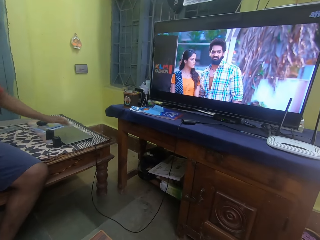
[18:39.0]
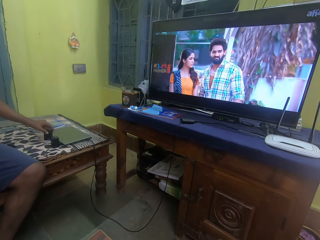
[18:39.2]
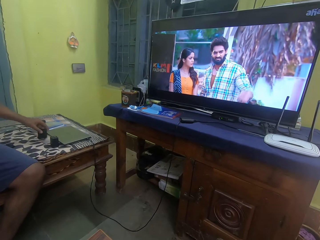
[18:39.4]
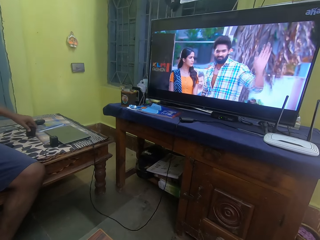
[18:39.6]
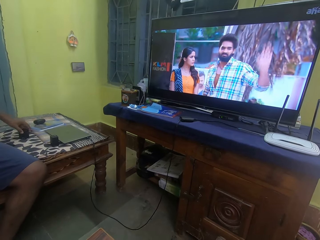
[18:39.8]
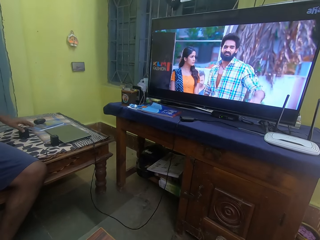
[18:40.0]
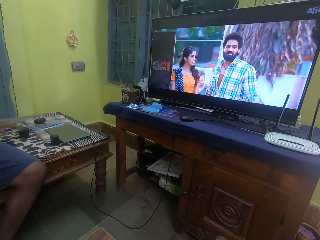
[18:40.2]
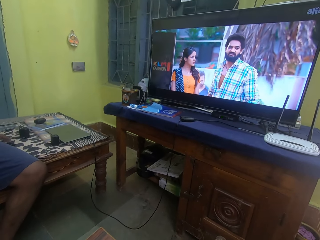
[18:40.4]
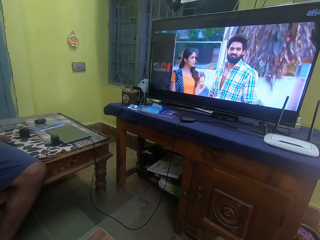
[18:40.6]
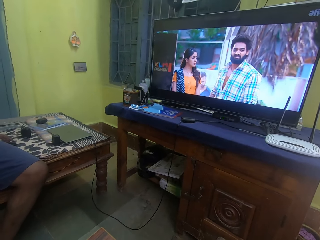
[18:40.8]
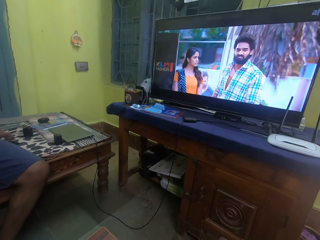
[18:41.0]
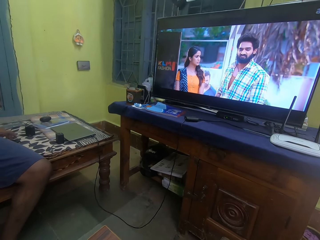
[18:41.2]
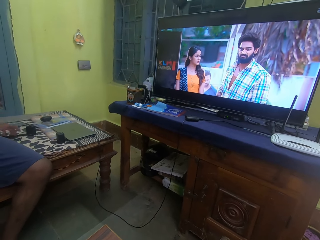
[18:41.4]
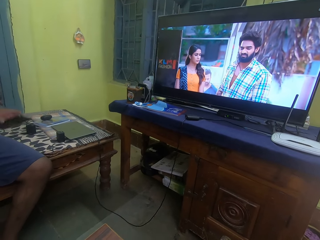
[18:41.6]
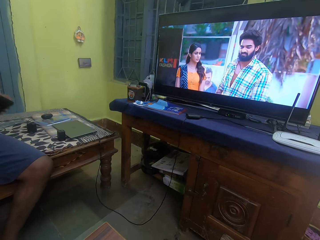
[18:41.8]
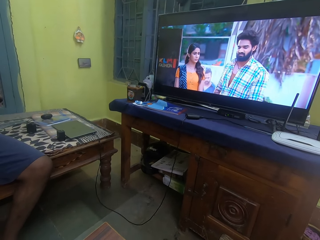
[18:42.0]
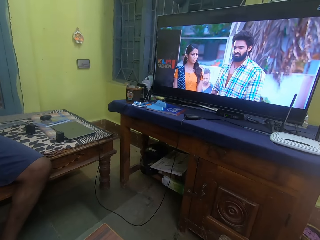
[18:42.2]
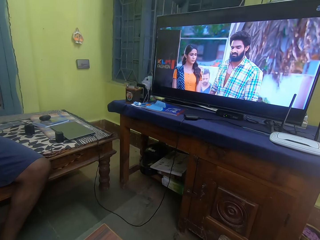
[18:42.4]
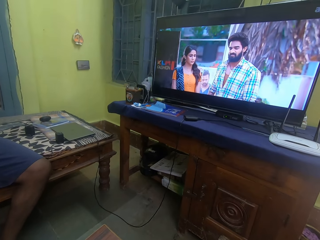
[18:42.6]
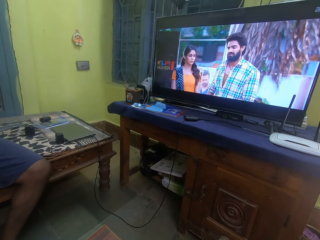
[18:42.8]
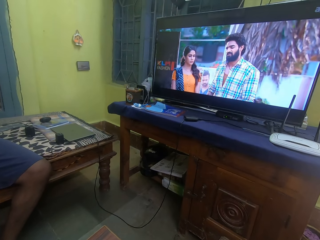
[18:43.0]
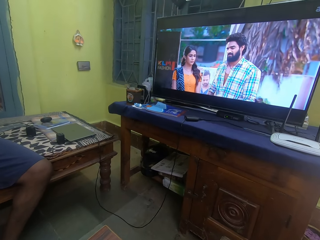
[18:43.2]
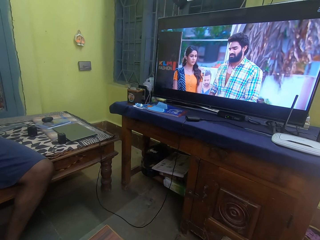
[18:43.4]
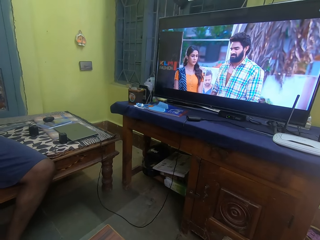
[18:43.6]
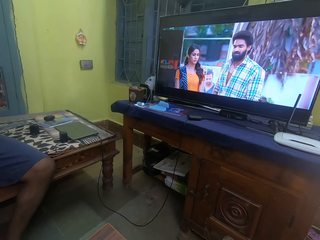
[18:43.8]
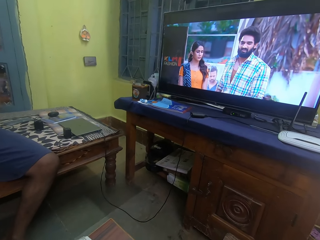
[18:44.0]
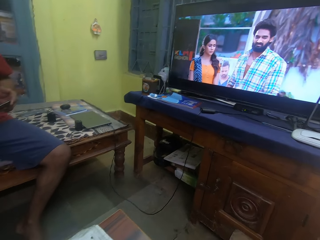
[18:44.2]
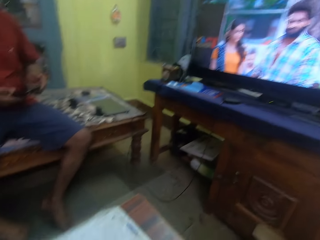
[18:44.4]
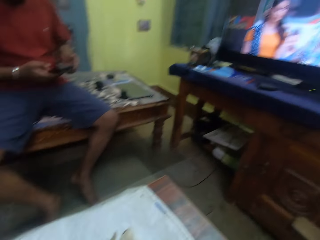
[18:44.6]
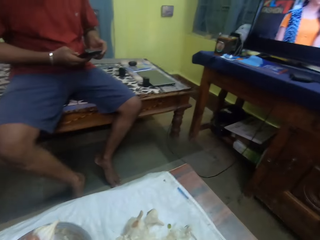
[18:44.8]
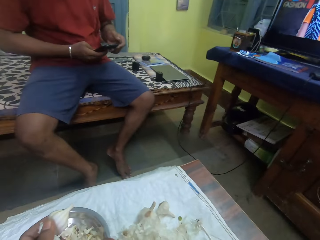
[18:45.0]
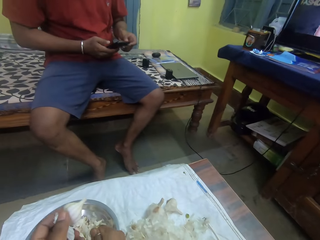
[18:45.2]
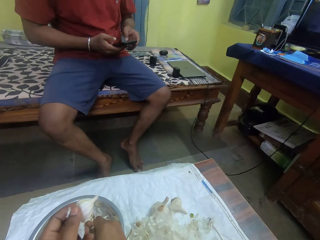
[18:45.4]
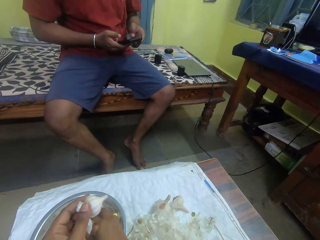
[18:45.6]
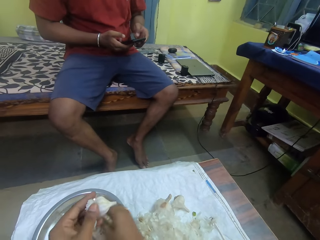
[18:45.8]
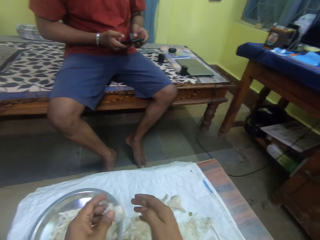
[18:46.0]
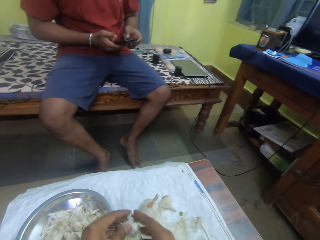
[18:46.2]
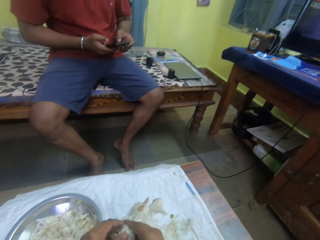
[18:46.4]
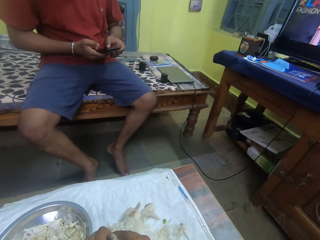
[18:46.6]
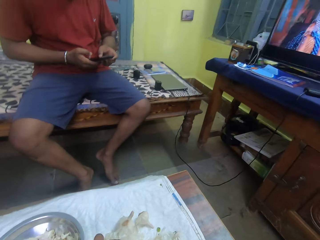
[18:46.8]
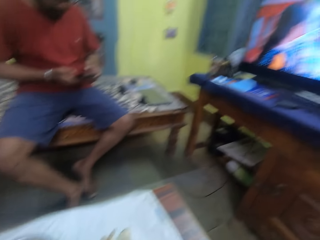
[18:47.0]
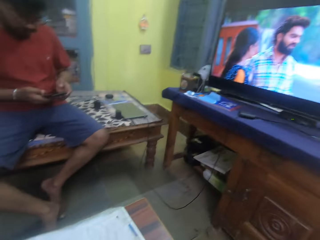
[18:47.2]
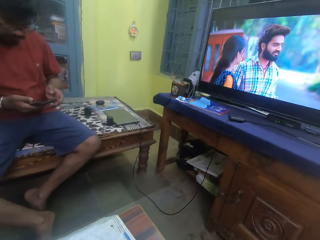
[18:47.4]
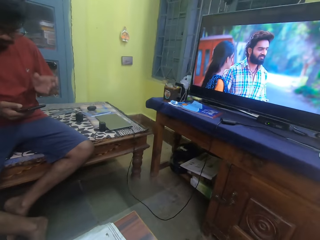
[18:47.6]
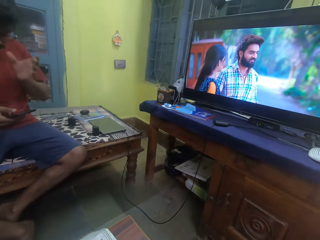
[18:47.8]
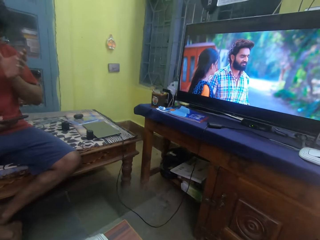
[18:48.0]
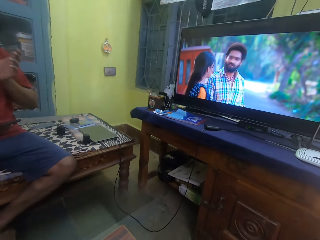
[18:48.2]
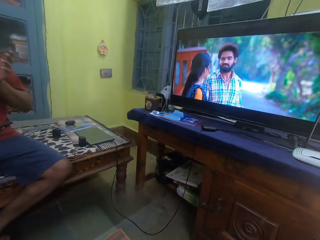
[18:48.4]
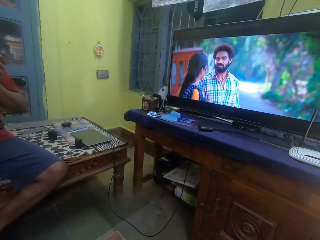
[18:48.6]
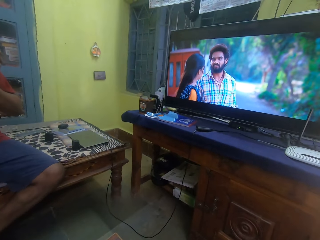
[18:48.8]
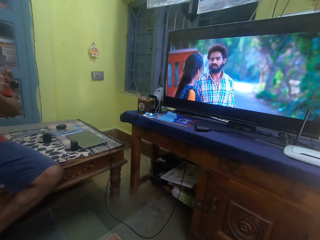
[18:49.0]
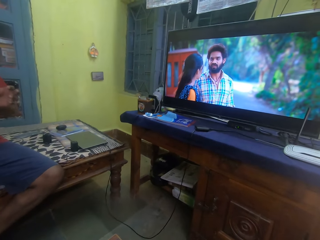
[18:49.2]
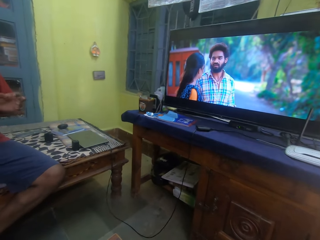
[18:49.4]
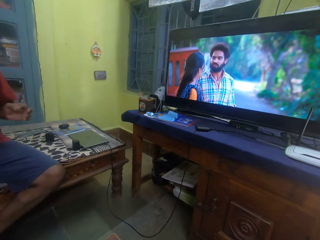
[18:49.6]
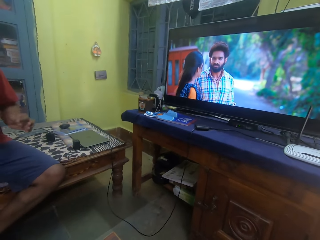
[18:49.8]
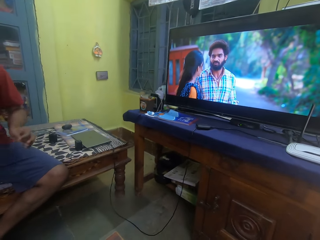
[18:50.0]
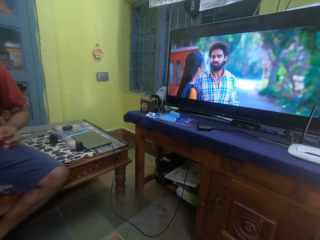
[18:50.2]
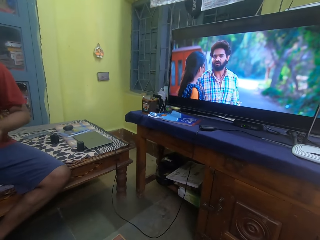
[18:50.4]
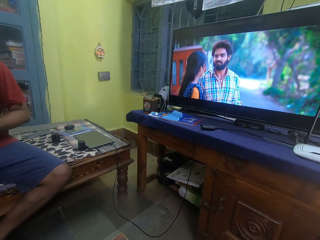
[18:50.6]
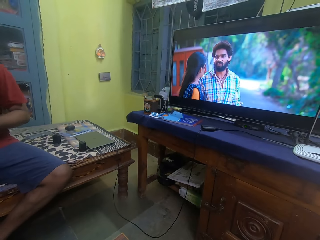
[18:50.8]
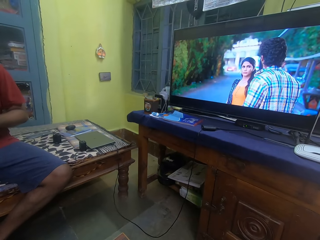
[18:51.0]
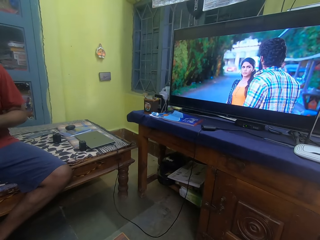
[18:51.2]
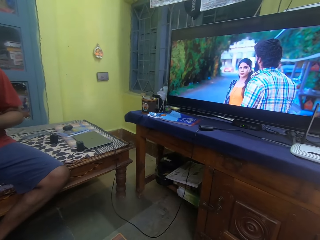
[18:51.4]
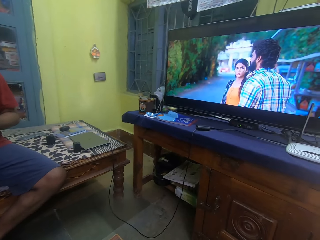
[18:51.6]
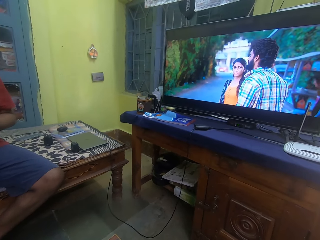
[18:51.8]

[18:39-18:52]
The camera wearer watches the television. They peel the garlic. They converse with a man. They watch the television.

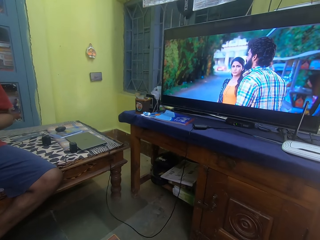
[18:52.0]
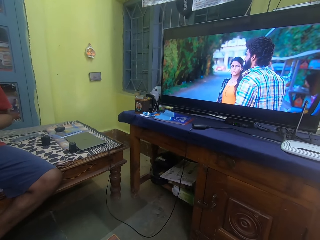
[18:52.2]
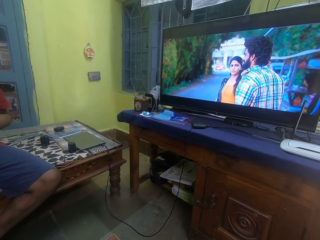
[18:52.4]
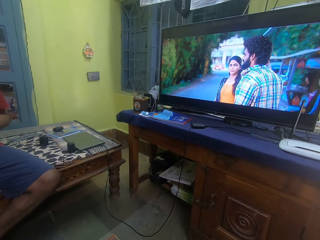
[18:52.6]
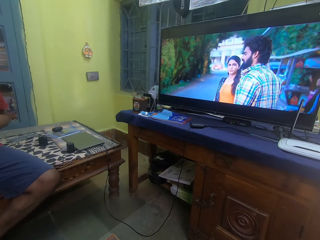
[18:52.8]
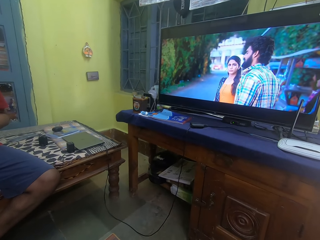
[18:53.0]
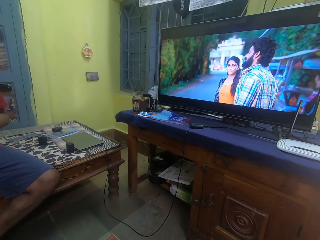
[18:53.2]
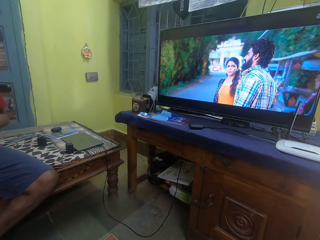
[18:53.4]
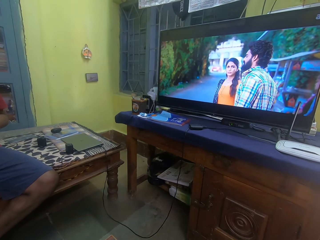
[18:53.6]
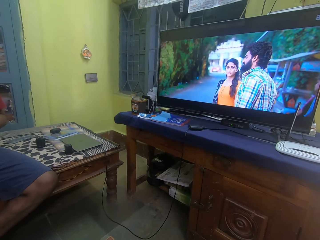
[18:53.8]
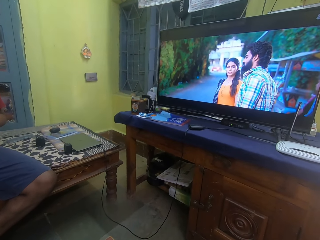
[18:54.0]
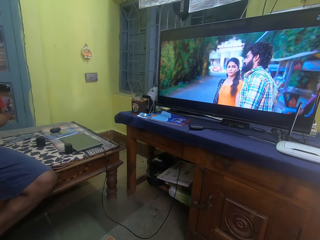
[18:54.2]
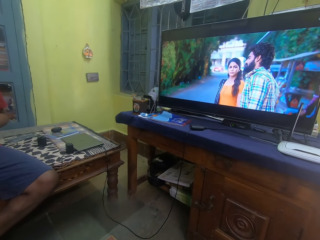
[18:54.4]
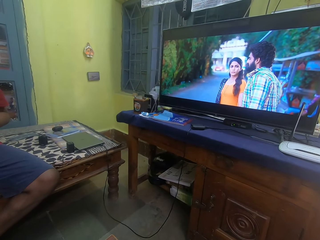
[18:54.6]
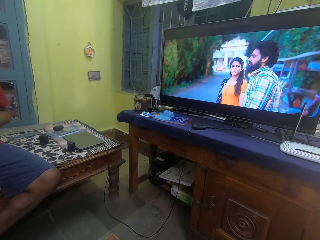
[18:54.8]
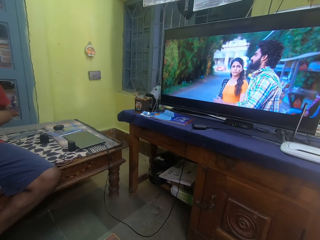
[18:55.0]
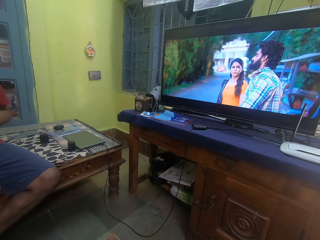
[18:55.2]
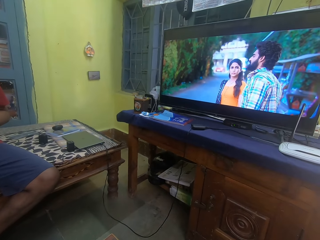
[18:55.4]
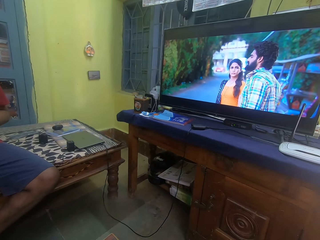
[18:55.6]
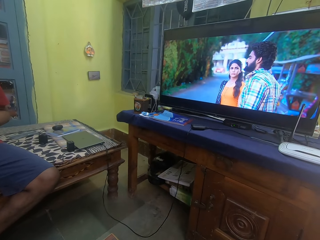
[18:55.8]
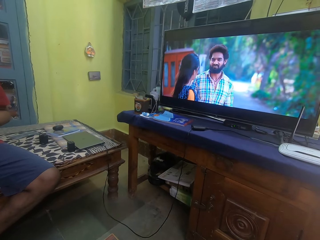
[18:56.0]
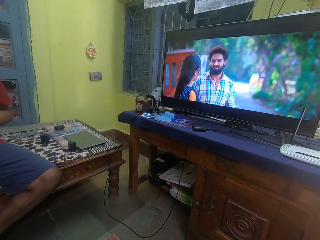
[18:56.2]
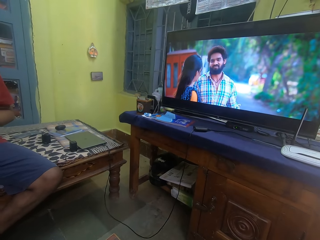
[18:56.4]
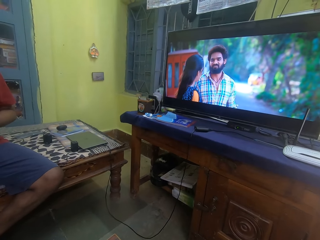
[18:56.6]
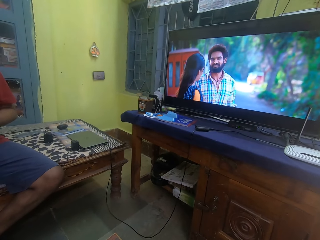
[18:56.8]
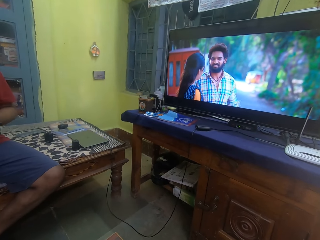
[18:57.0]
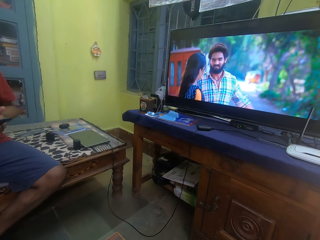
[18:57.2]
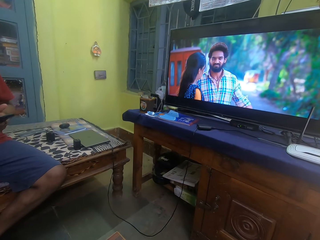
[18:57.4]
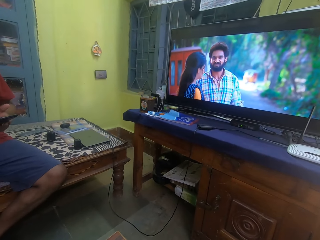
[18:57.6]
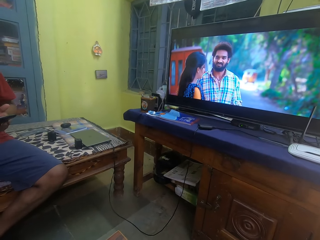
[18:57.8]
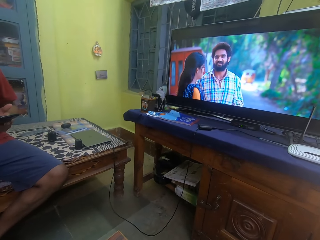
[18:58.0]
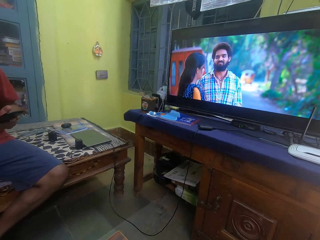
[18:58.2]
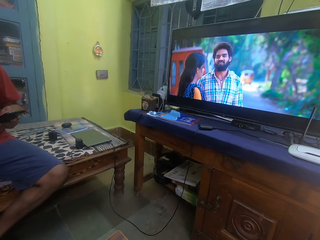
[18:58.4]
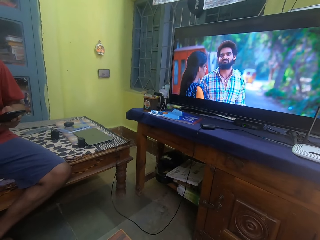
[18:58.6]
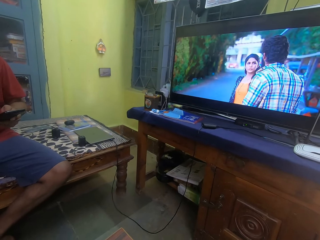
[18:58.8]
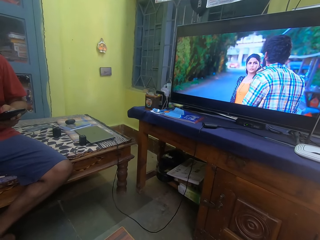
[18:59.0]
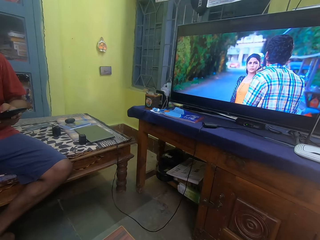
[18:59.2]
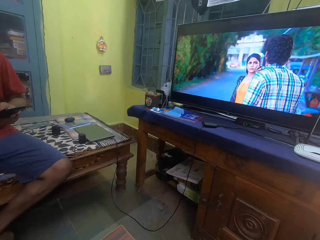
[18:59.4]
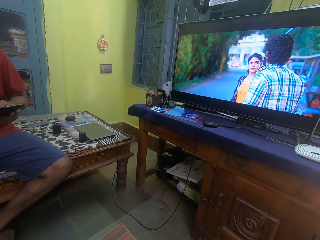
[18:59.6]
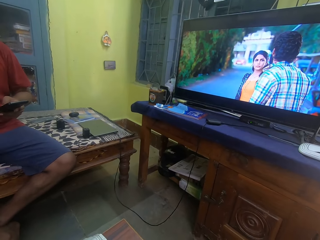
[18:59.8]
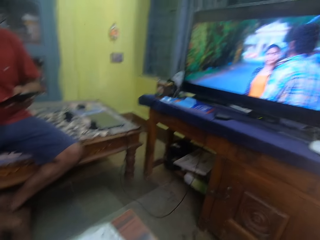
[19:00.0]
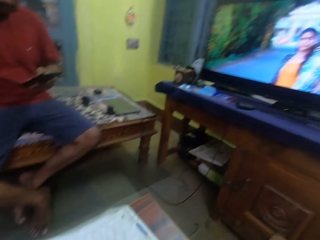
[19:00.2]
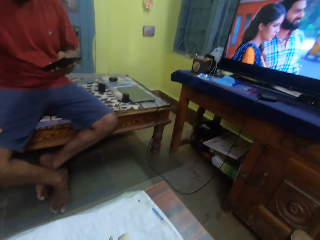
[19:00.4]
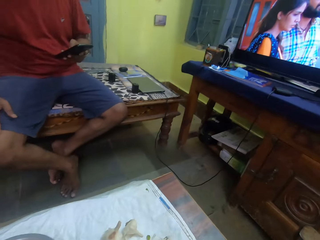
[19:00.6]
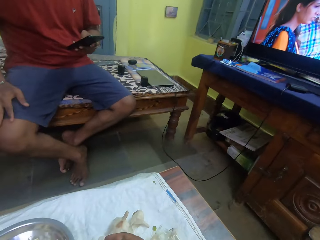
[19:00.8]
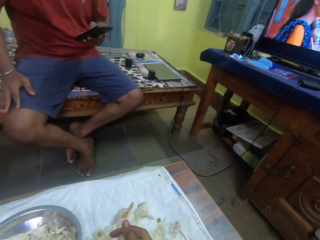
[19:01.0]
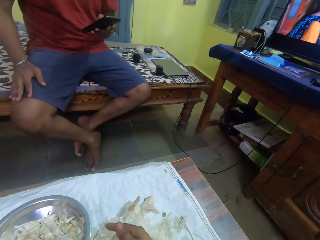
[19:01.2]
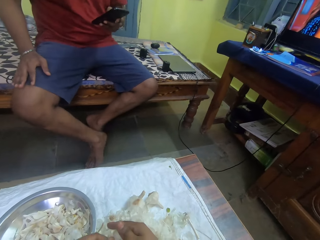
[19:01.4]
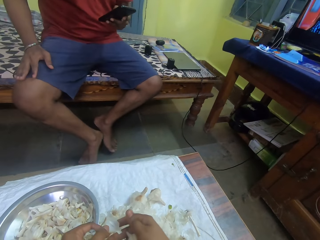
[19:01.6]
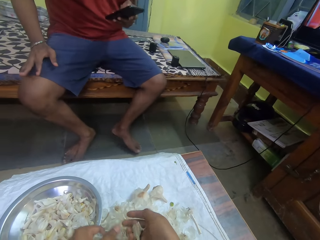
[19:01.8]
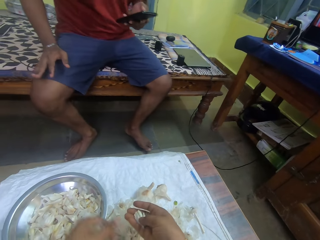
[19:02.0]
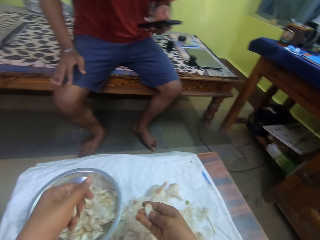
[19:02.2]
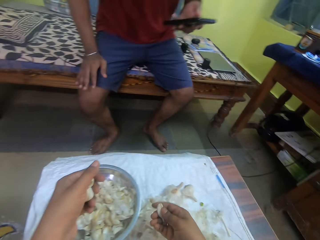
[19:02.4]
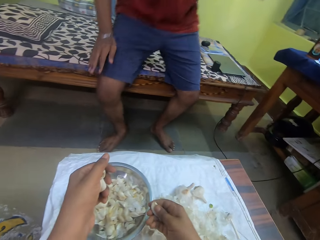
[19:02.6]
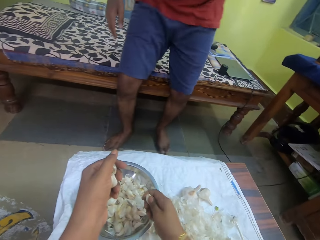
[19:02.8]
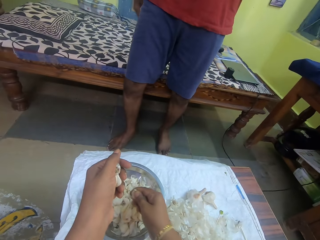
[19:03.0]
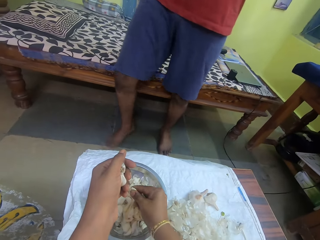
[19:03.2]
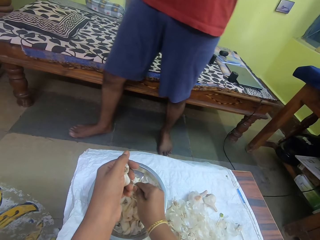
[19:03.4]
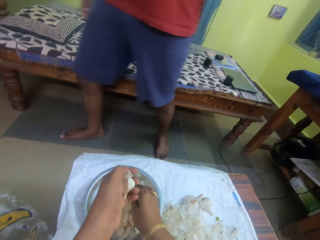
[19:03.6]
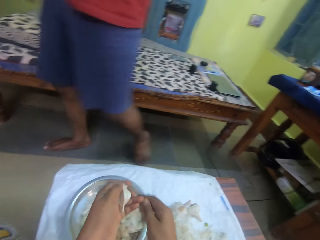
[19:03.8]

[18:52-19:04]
The camera wearer peels the garlic. They put garlic cloves in a bowl.
